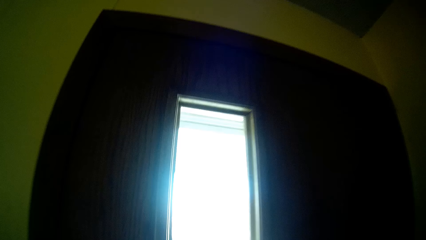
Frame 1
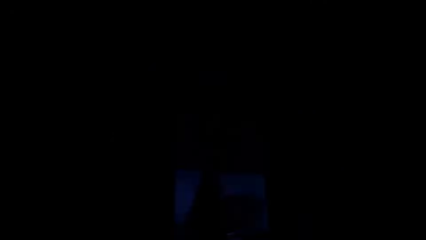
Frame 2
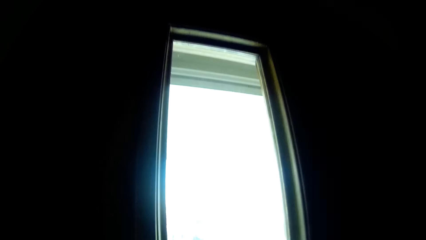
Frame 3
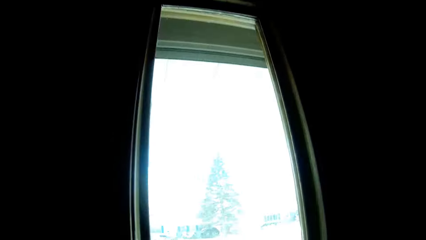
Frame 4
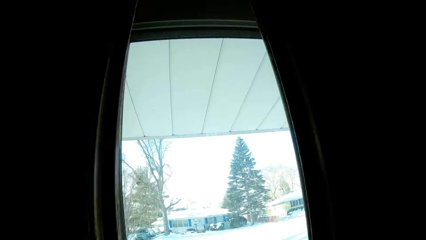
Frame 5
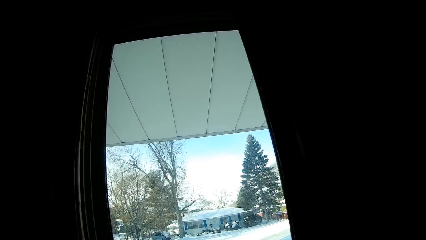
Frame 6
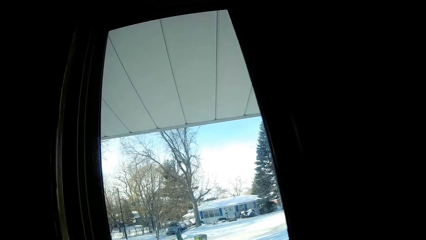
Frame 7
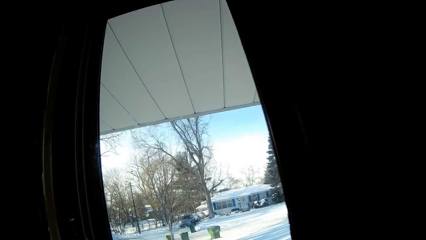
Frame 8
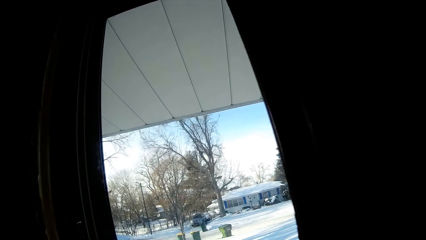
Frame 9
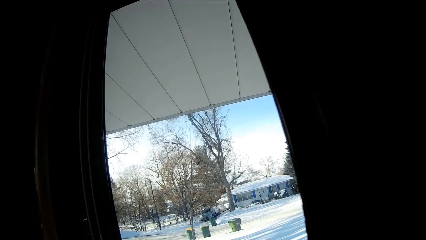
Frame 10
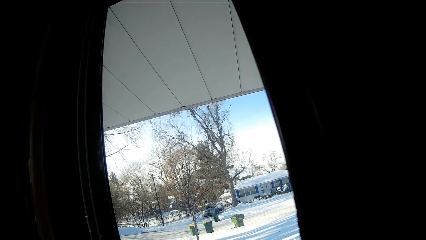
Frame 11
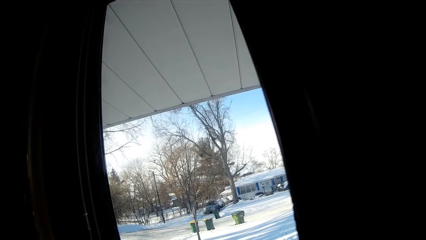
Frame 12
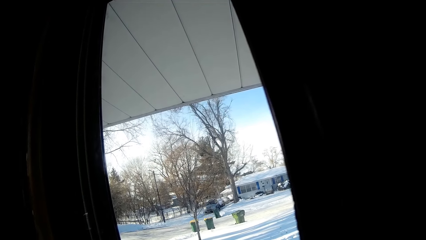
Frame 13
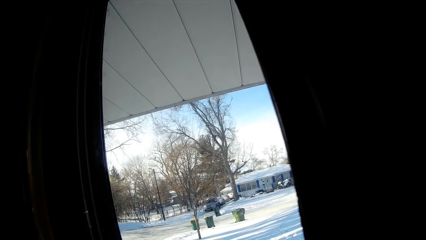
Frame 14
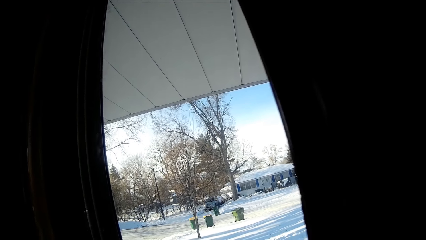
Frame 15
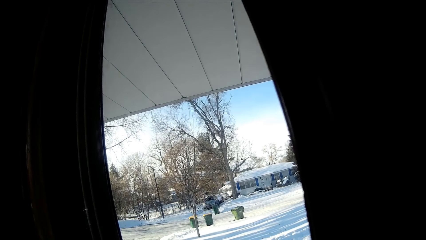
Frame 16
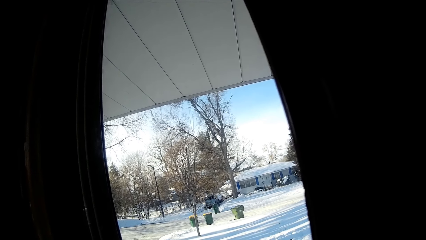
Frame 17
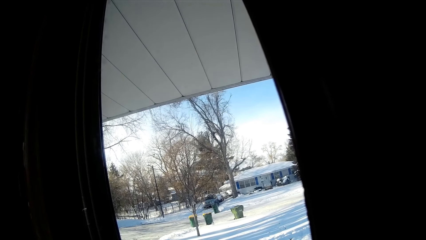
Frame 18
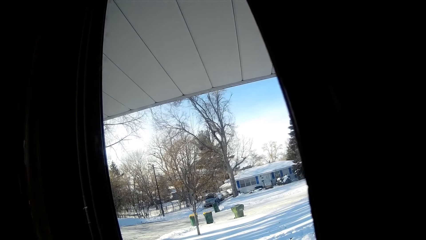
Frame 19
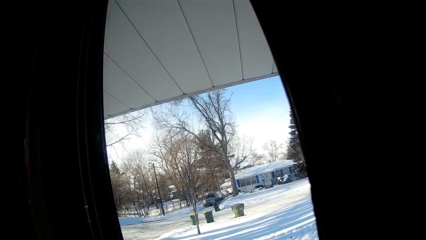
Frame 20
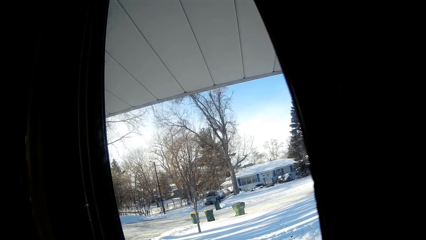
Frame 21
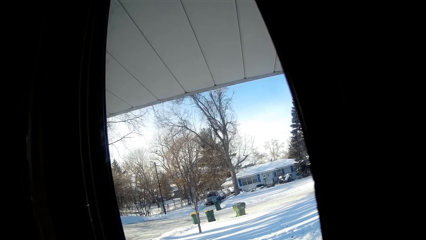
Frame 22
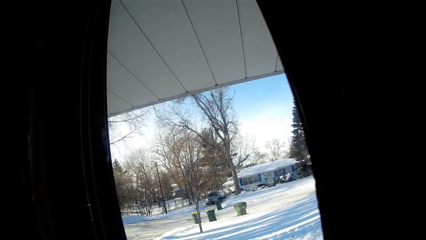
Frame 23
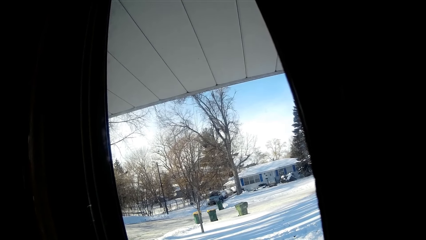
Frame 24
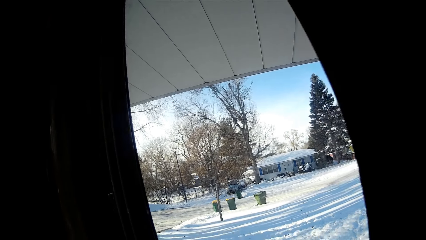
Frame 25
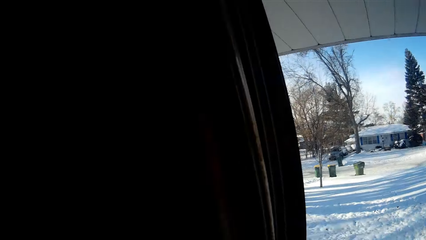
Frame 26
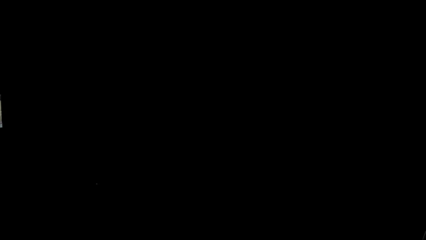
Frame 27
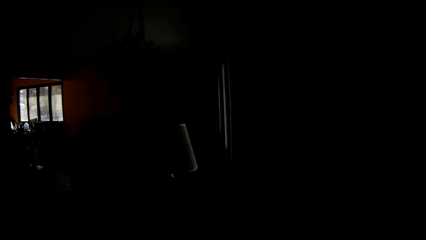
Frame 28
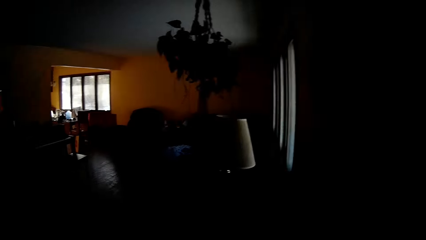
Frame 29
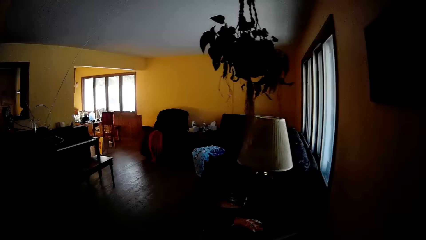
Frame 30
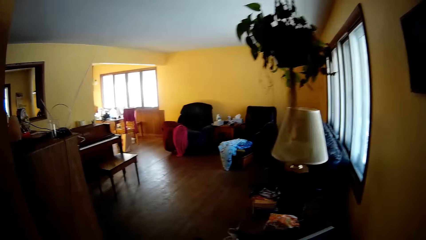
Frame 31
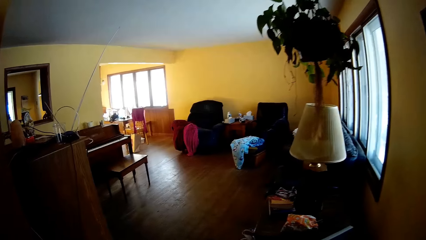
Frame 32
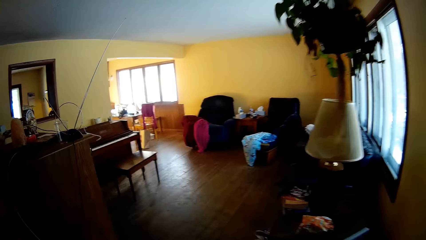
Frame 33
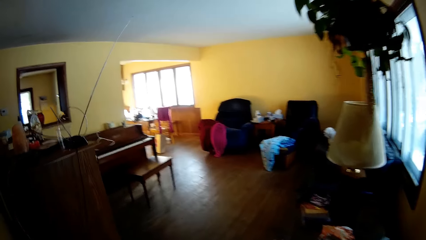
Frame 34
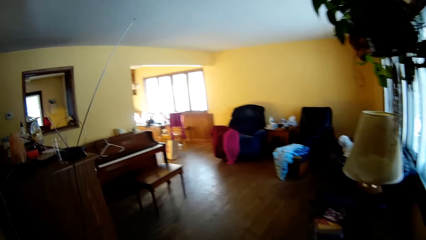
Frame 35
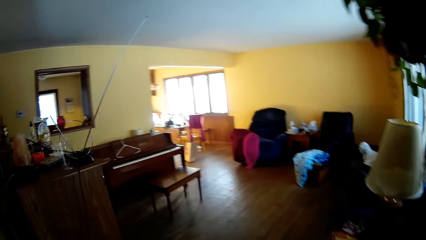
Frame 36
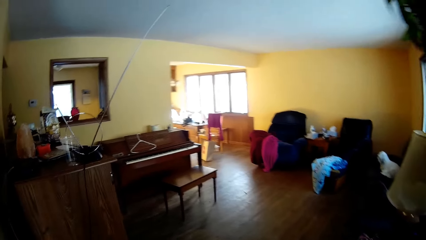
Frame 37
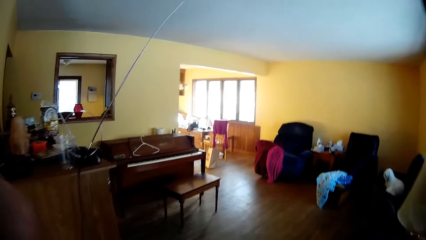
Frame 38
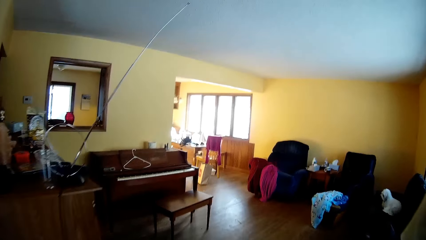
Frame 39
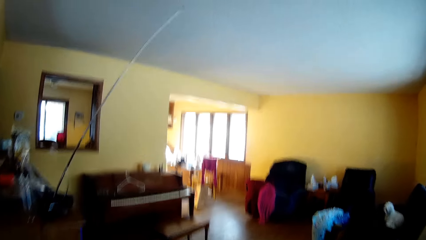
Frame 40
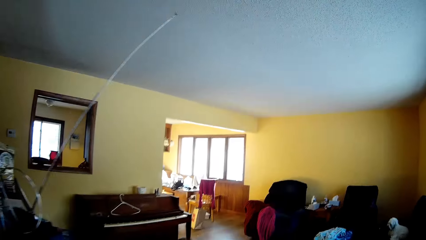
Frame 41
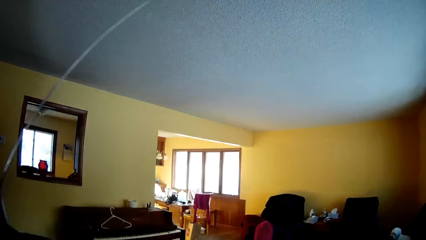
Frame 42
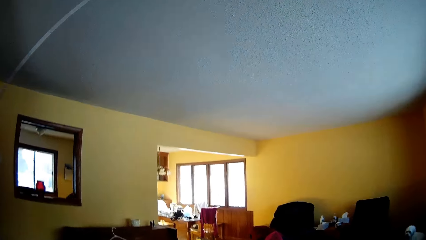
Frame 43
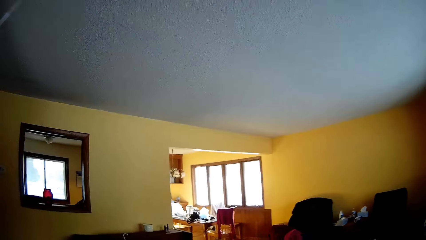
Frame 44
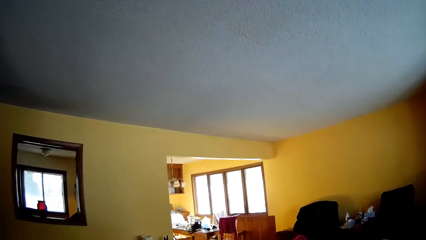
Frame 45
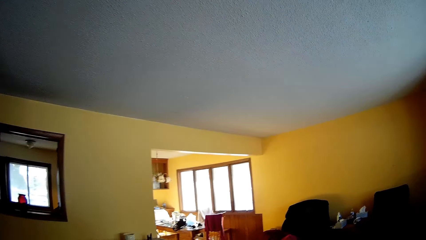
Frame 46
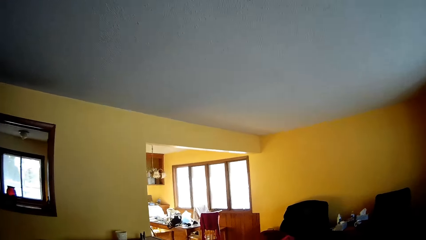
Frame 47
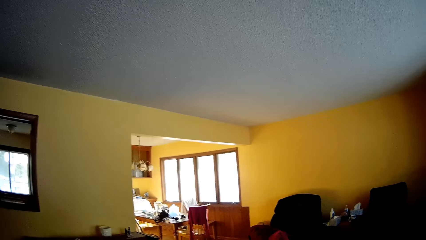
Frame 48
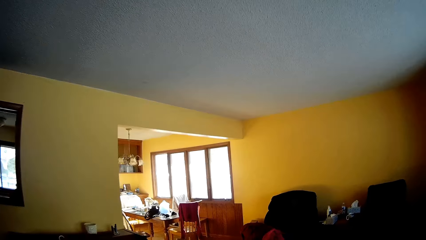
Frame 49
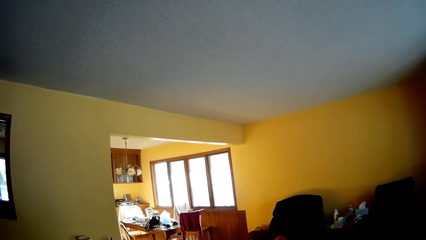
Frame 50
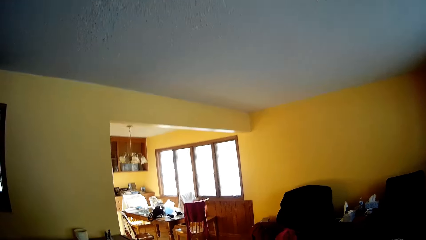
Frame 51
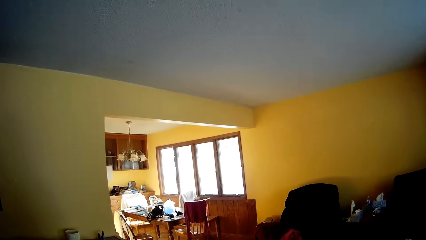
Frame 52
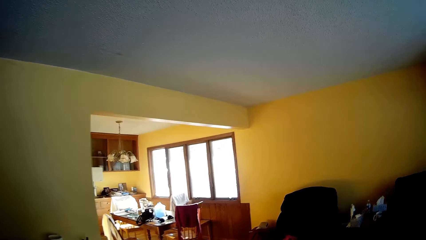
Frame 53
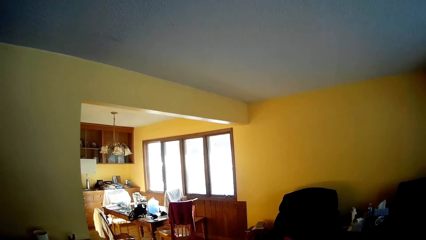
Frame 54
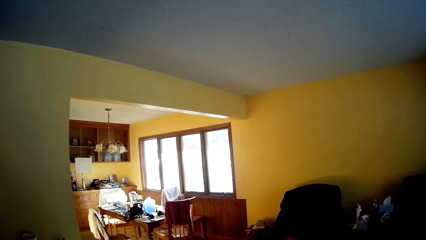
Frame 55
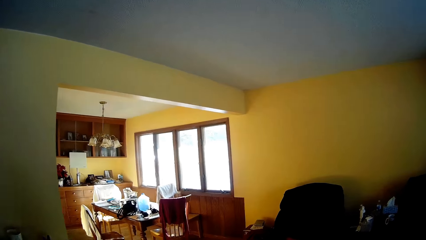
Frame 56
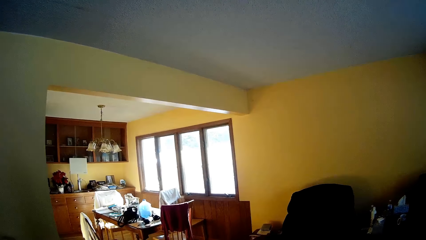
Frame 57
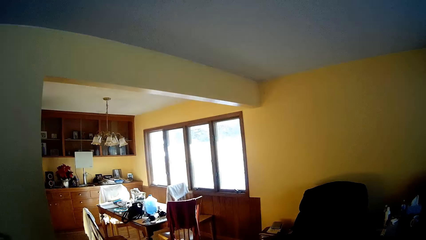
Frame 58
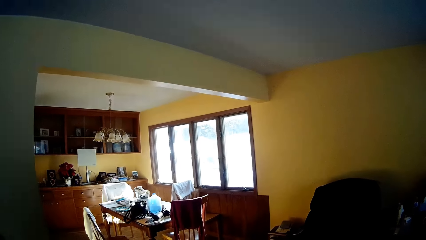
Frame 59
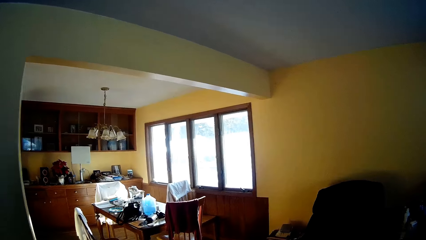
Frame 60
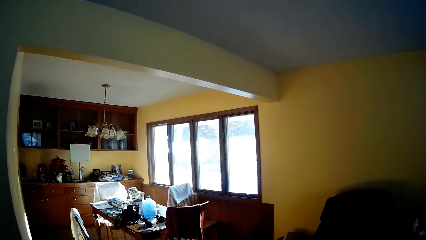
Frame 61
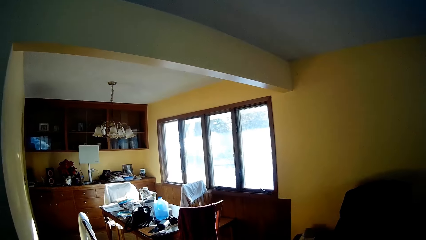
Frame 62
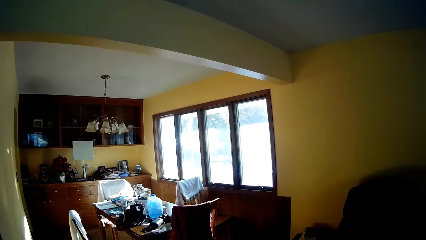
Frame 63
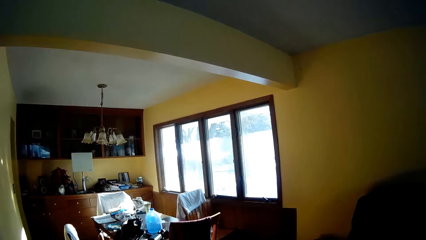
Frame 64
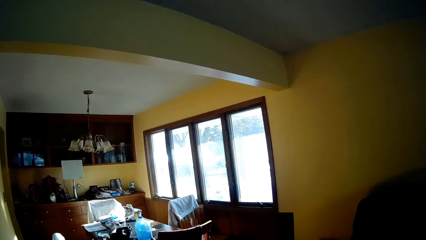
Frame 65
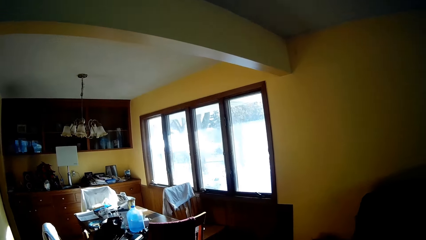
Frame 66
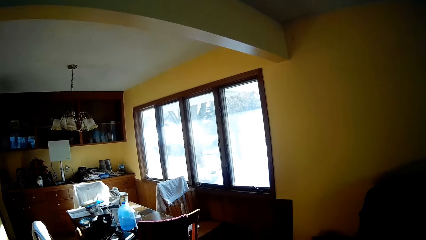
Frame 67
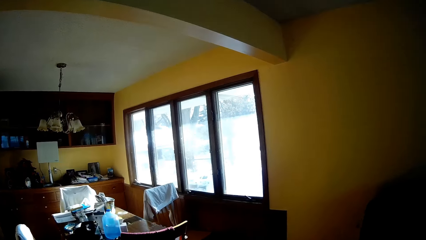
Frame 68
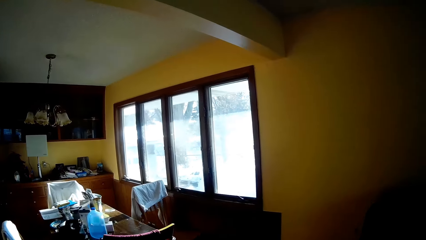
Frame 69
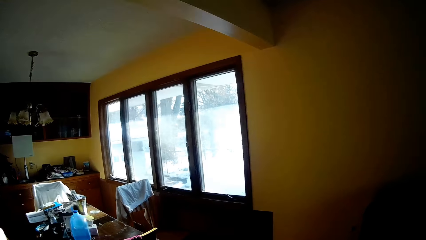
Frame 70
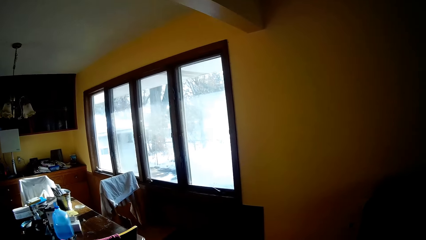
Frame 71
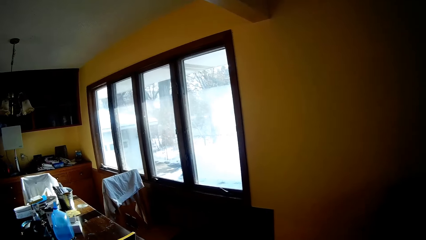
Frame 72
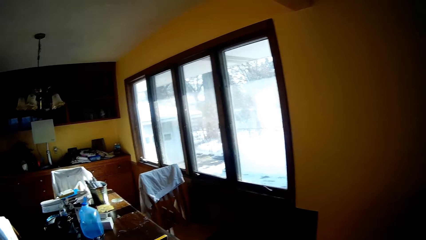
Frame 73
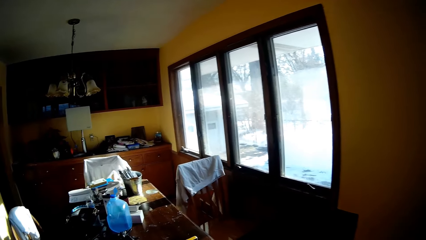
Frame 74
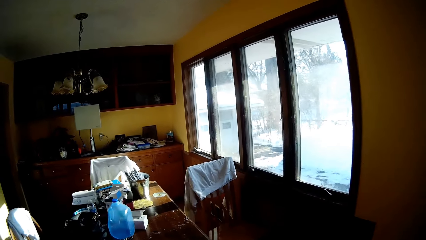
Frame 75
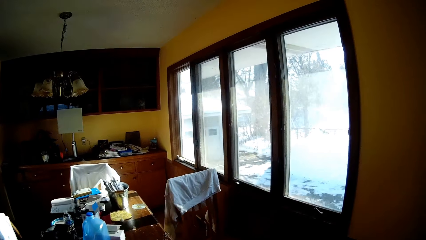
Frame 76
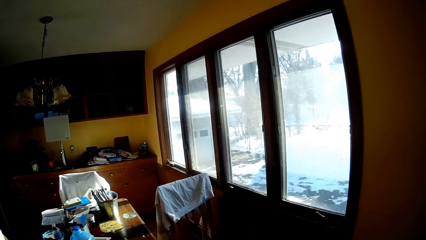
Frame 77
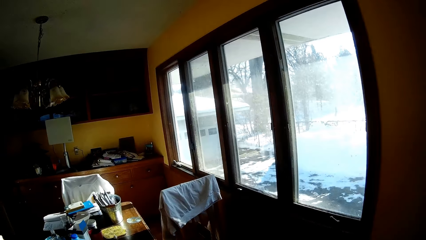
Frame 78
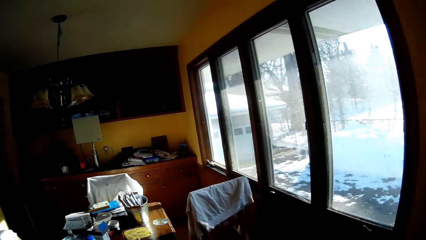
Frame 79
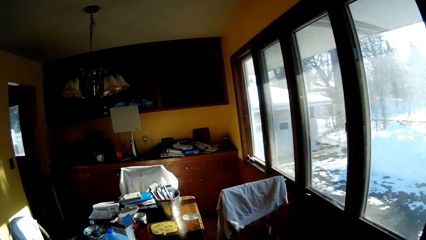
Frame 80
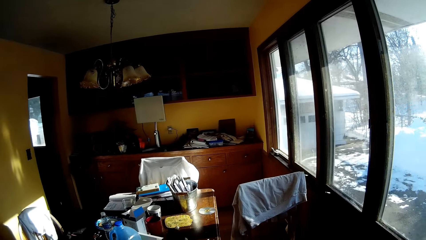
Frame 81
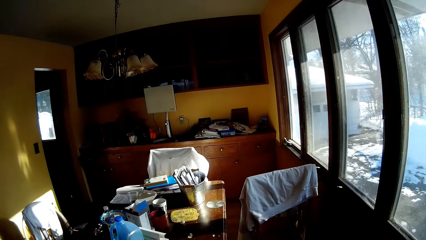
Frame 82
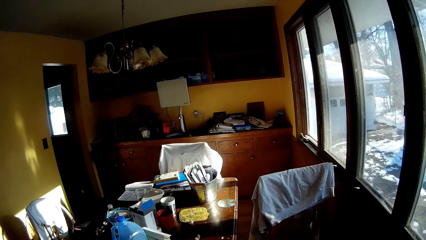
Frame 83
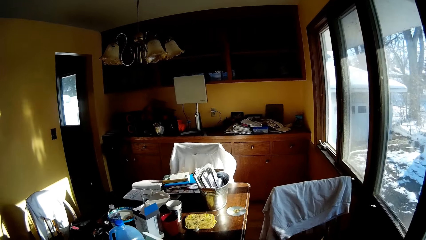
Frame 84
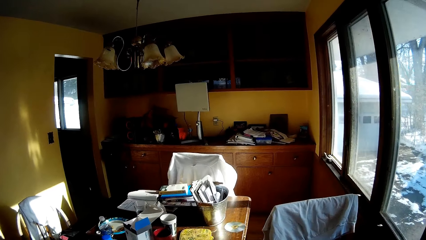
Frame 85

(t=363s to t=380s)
The camera wearer looks through the door. He walks away from the door. He moves his hand.
